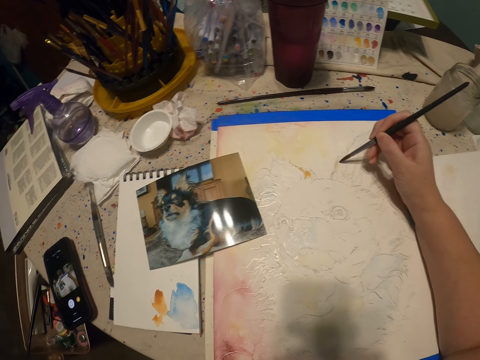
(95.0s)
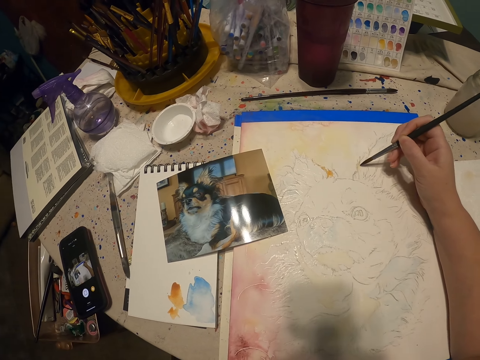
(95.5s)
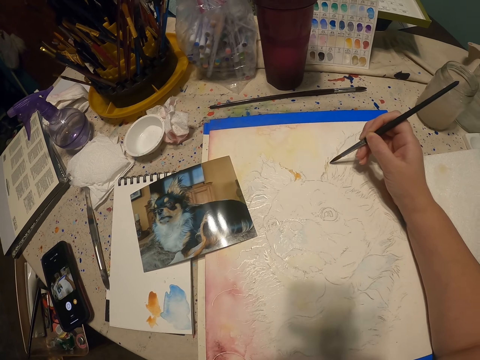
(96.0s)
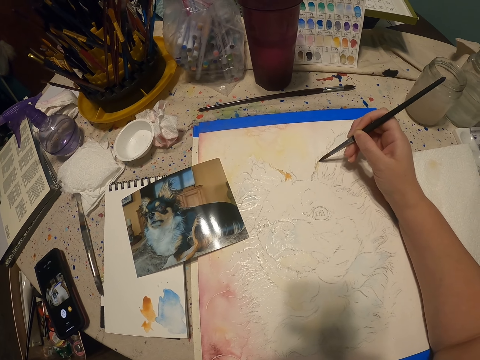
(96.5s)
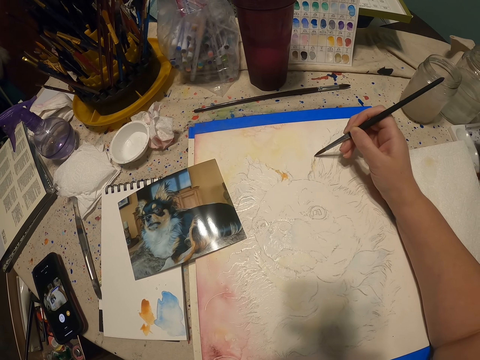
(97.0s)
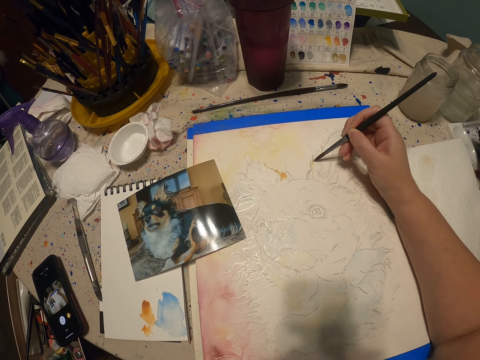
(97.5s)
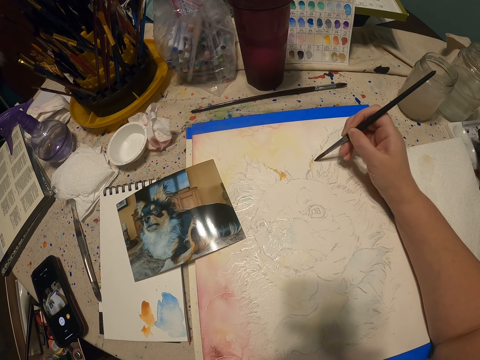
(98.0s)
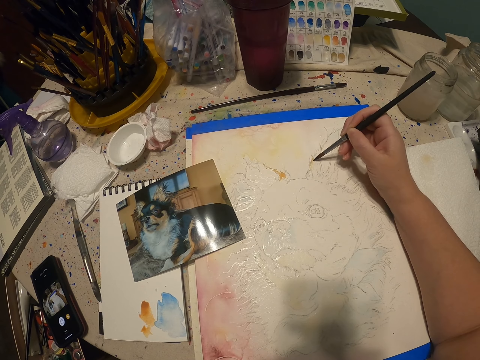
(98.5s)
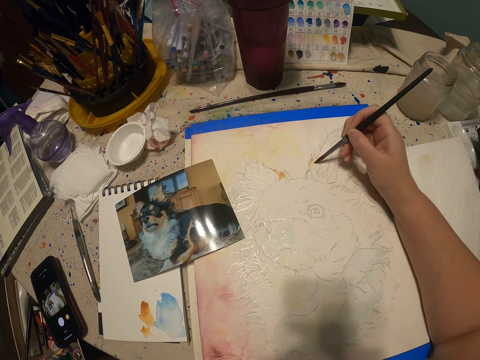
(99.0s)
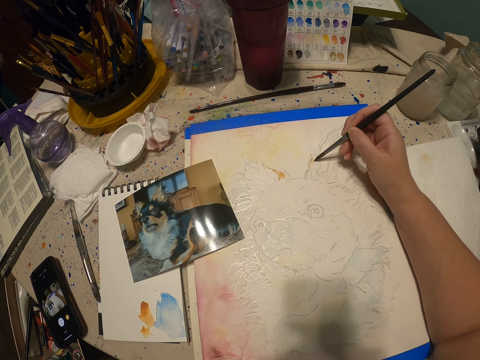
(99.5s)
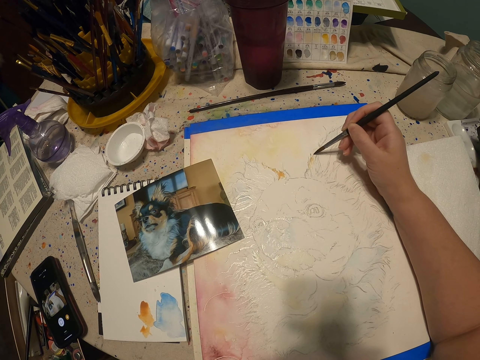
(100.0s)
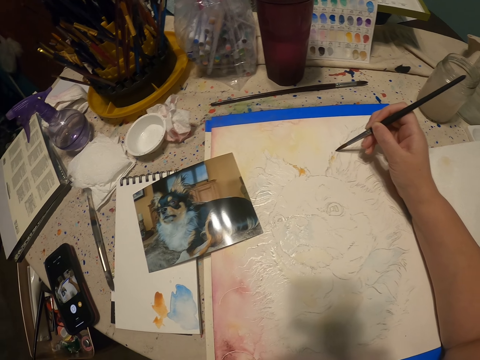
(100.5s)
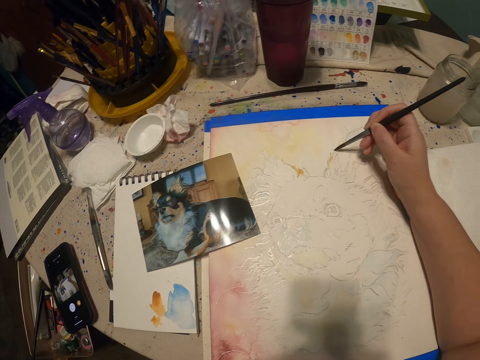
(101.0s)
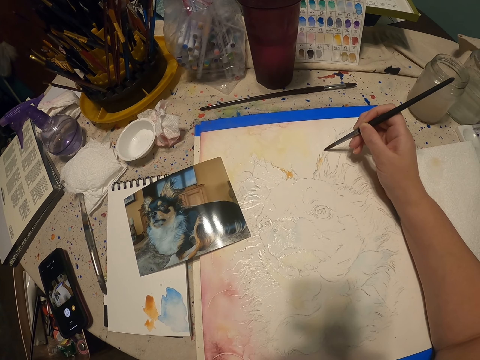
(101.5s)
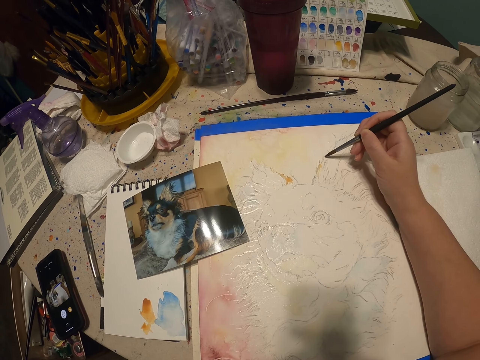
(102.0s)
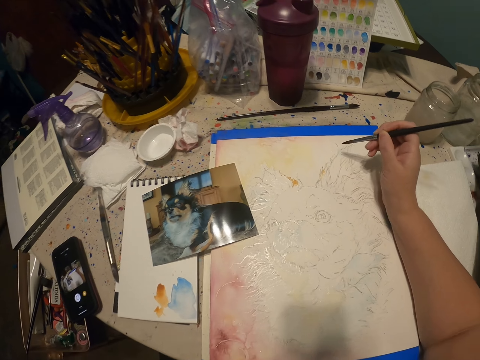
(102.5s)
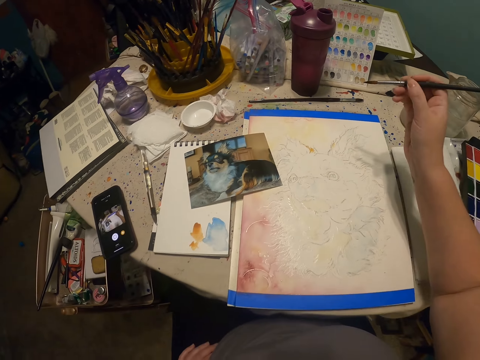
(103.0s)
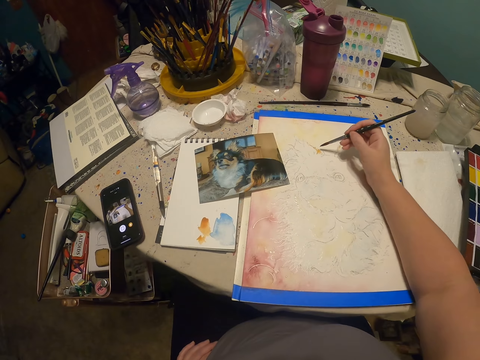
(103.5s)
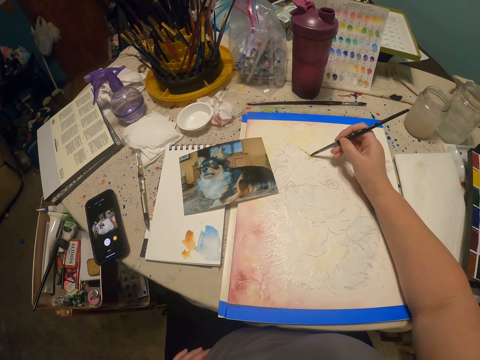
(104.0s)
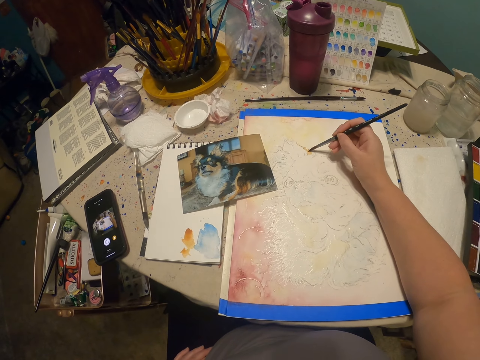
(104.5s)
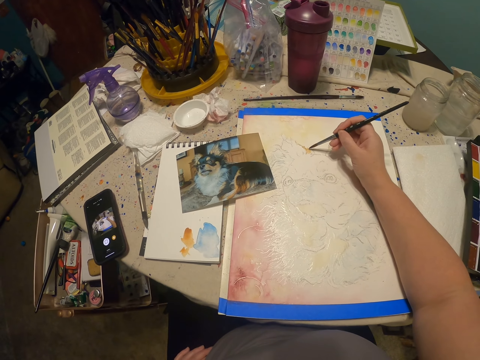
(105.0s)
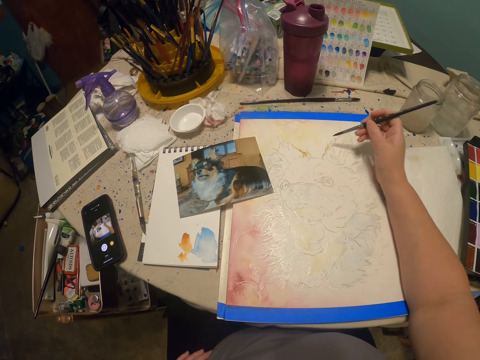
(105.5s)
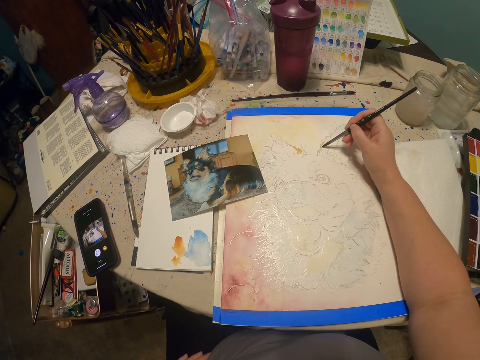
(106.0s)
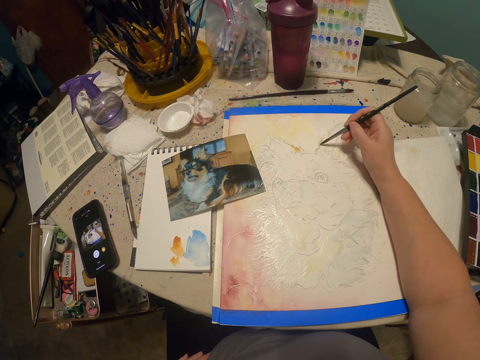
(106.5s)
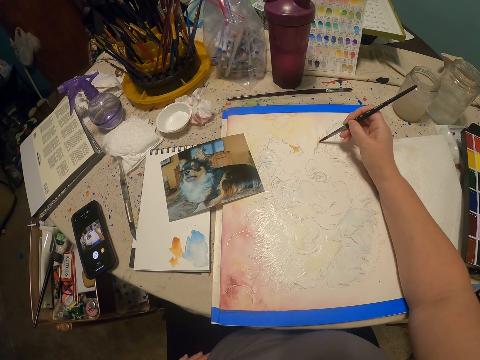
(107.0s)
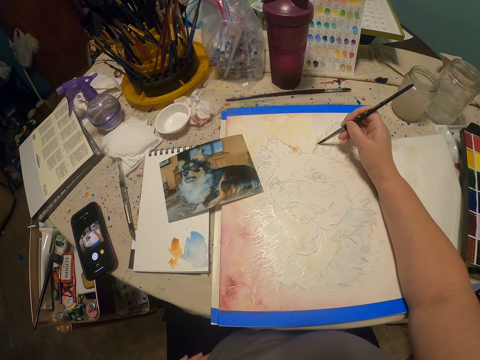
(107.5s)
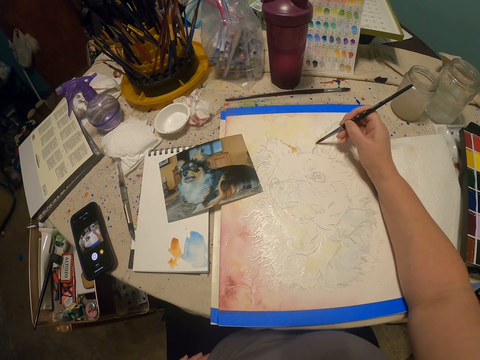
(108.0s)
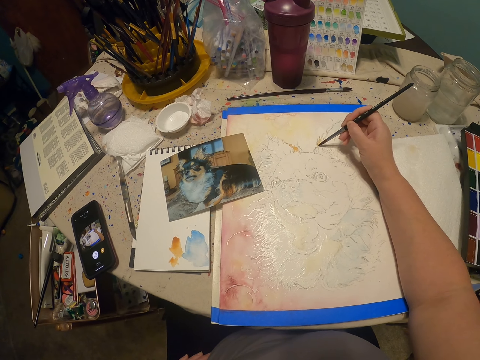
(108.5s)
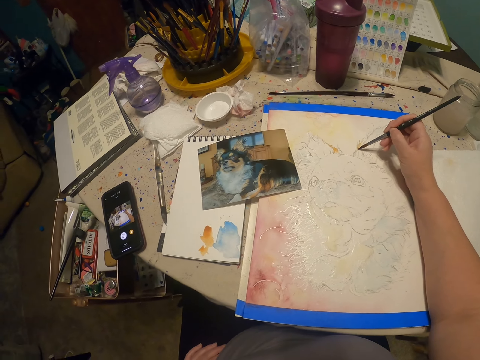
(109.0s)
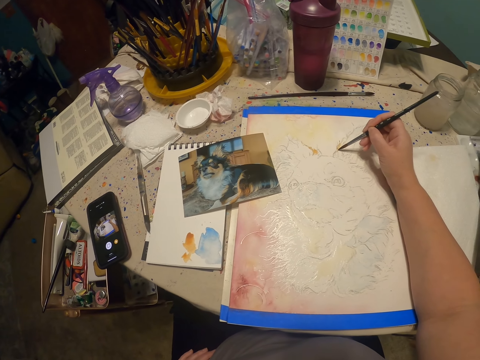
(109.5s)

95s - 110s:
The camera wearer paints on the painting. They lift up the paint brush. They paint on the painting.

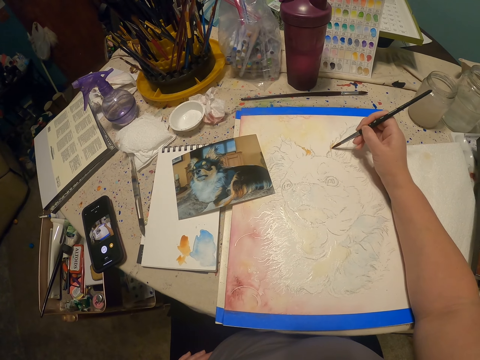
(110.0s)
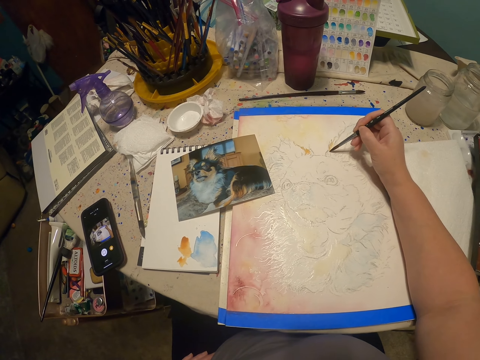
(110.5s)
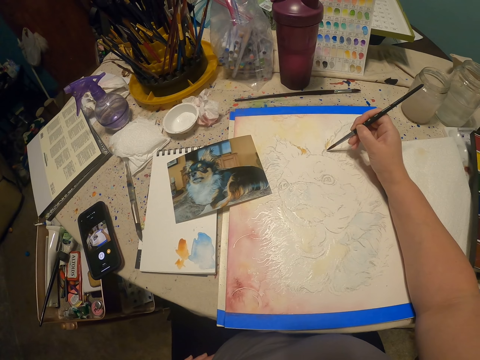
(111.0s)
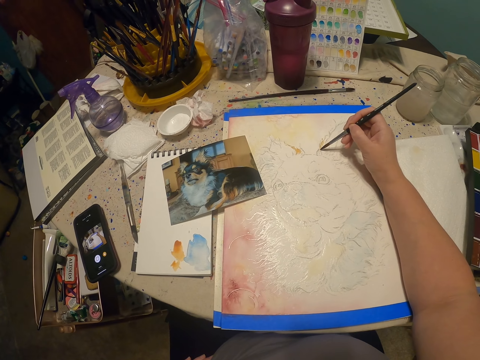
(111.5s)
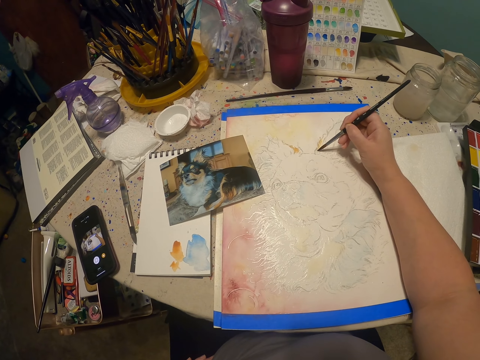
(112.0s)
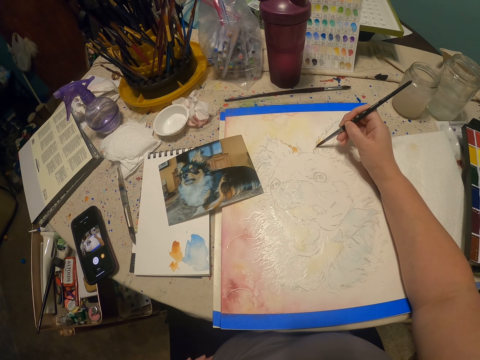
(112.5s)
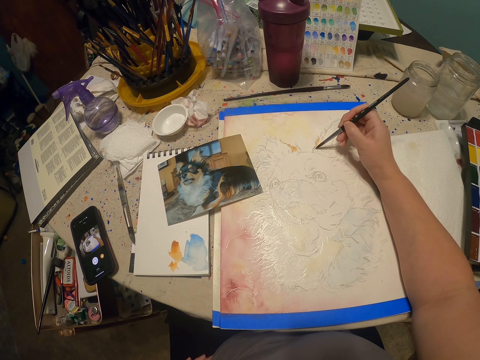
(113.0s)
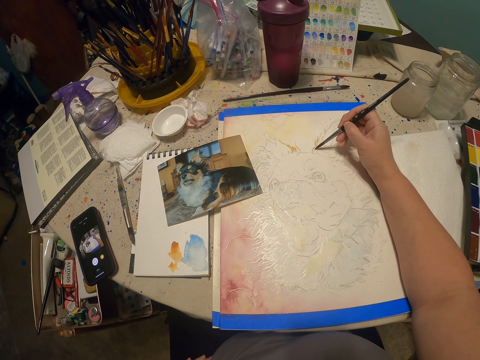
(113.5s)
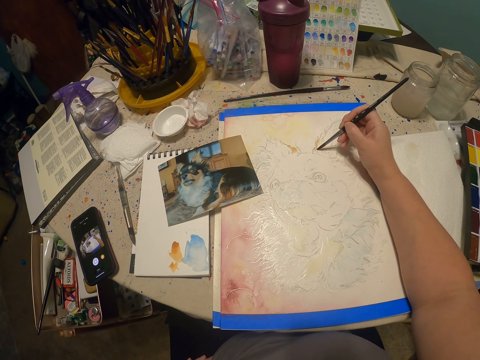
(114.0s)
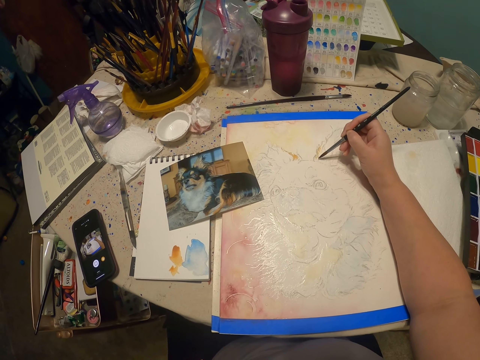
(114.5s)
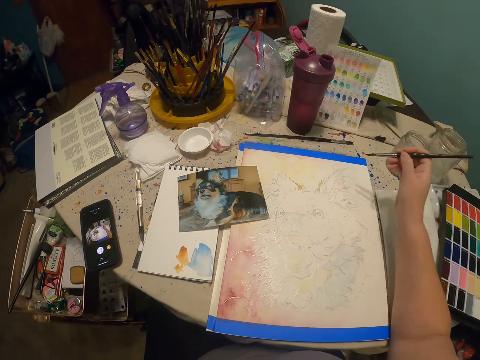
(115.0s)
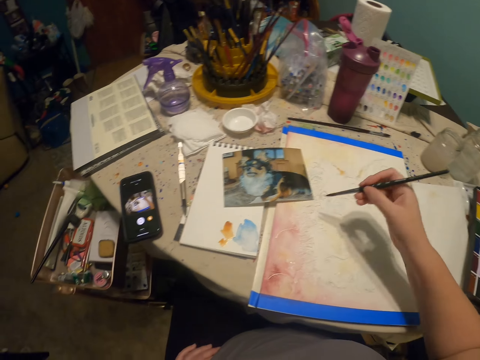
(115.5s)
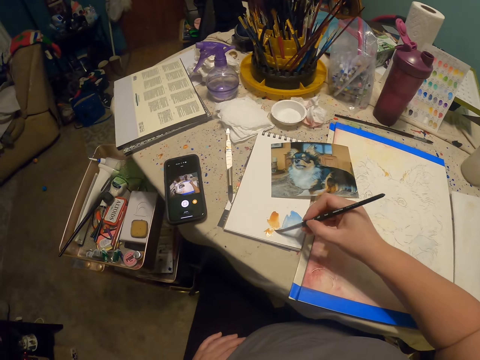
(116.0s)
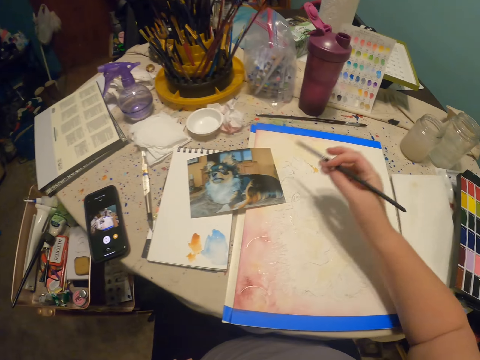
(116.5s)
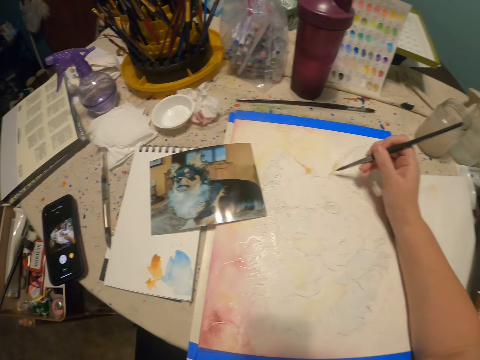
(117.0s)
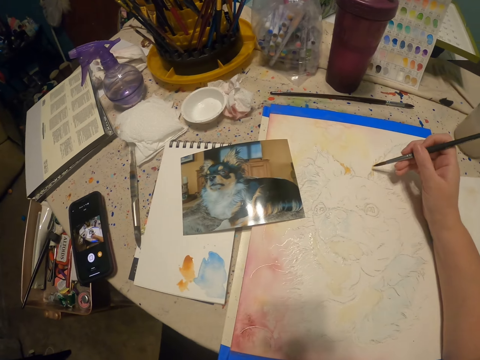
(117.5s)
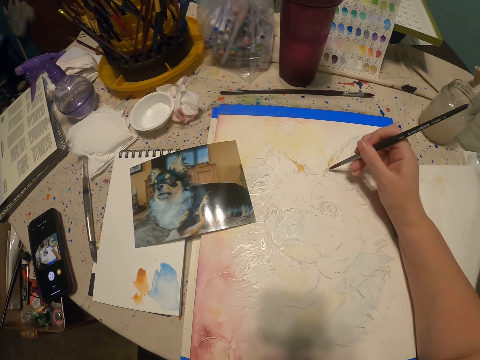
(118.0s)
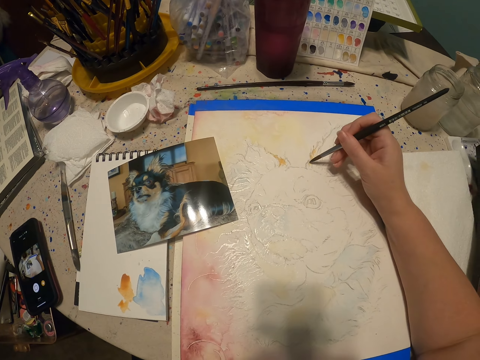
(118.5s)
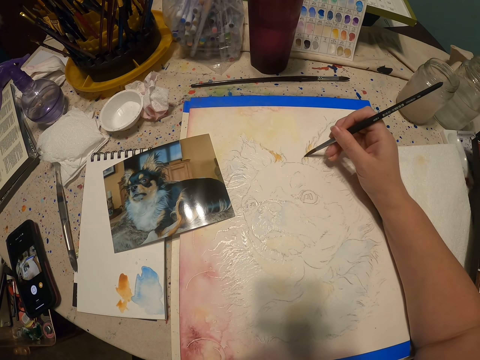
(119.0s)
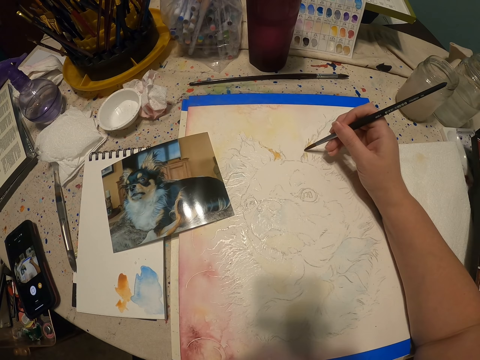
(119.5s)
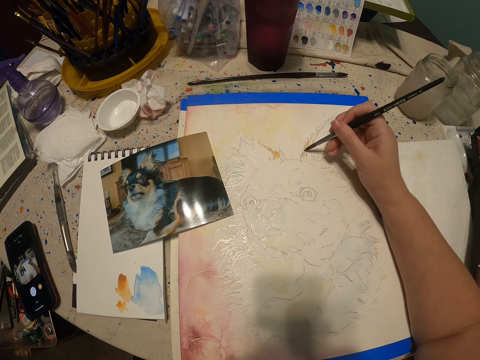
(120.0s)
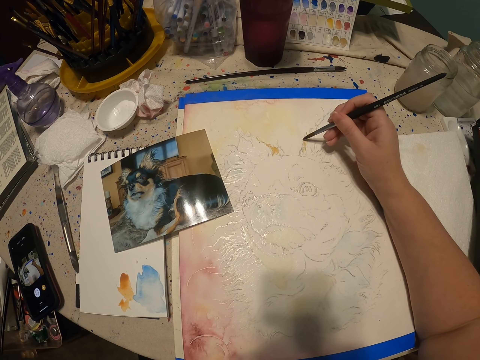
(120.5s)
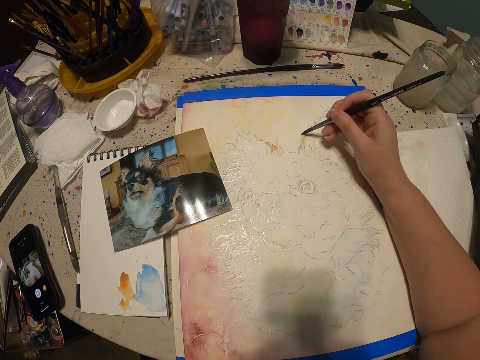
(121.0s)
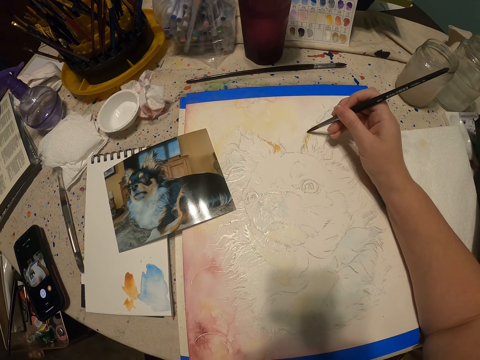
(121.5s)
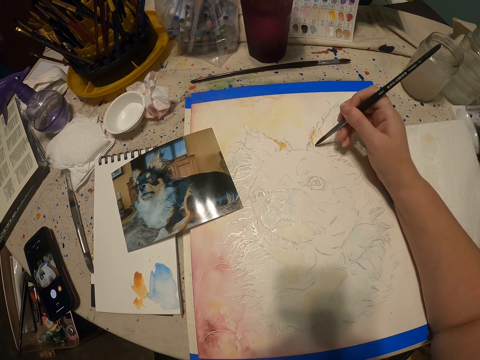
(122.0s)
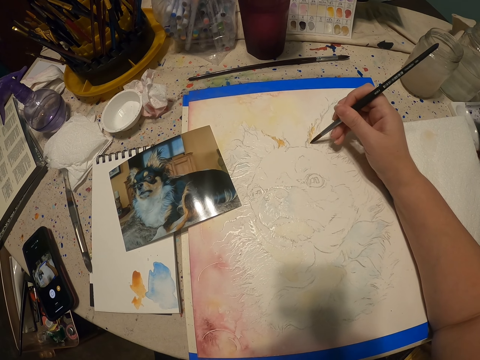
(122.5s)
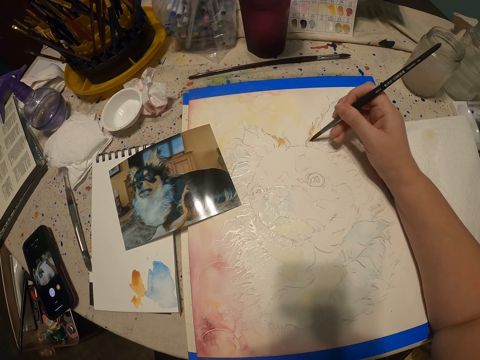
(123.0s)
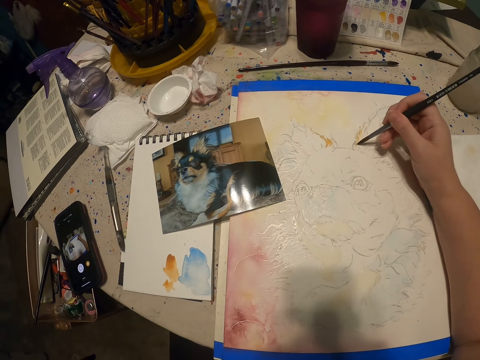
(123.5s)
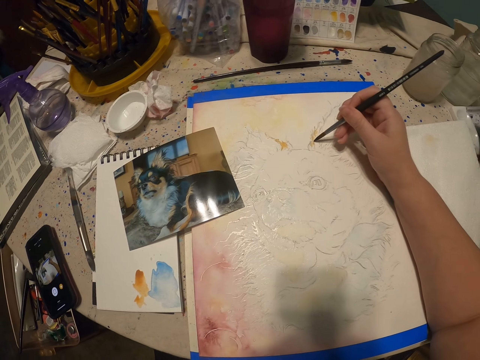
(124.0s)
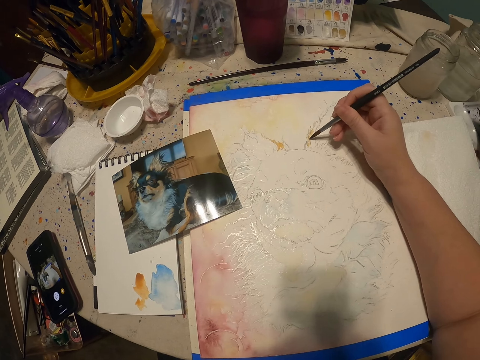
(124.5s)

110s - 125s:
The camera wearer paints on the painting. They lift up the paint brush. They paint on the writing pad. They paint on the painting.
